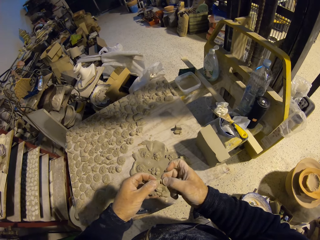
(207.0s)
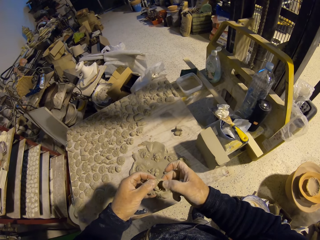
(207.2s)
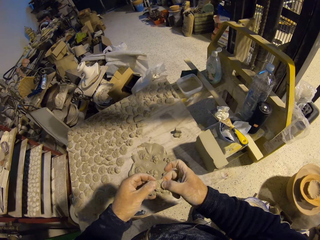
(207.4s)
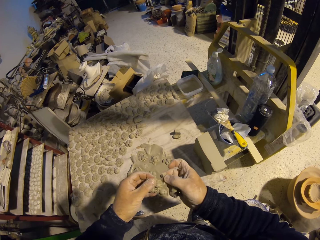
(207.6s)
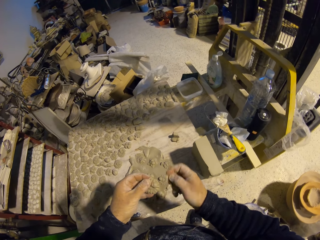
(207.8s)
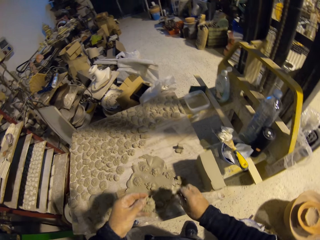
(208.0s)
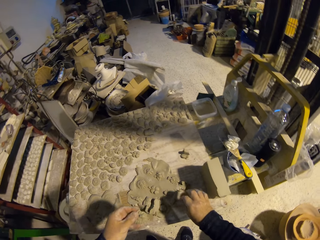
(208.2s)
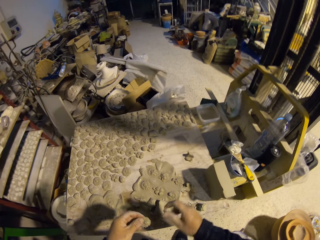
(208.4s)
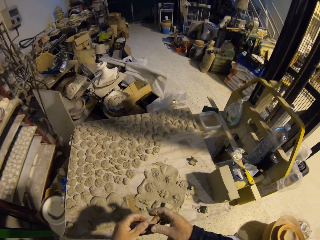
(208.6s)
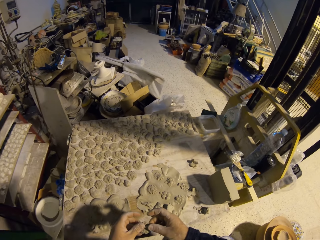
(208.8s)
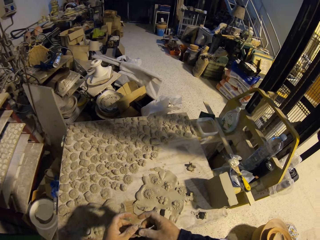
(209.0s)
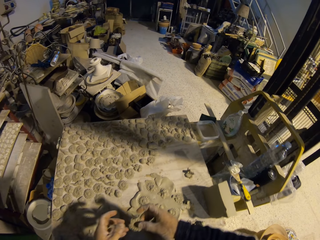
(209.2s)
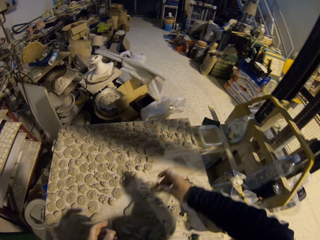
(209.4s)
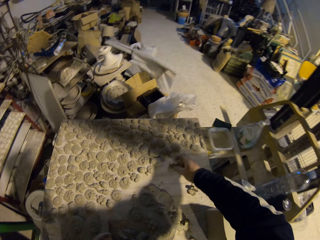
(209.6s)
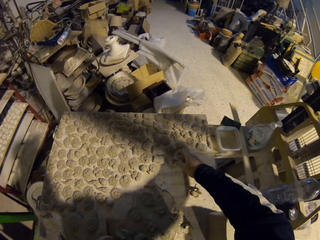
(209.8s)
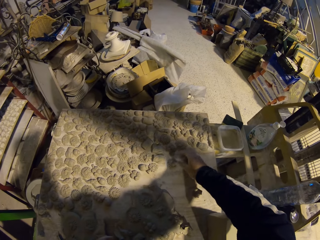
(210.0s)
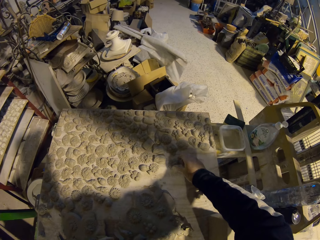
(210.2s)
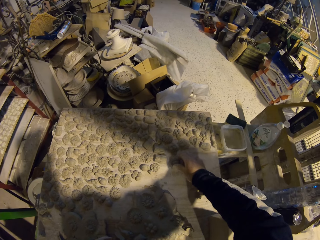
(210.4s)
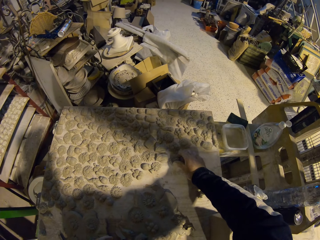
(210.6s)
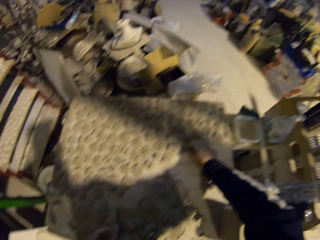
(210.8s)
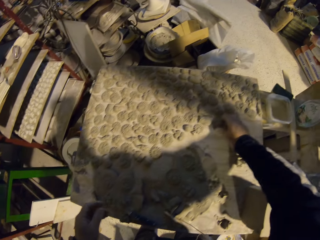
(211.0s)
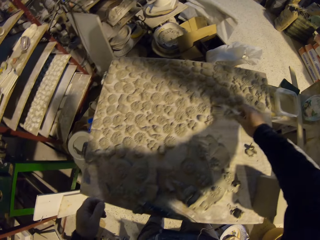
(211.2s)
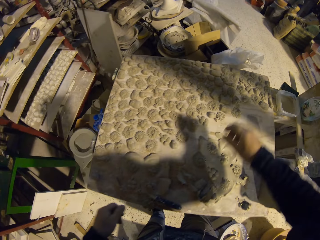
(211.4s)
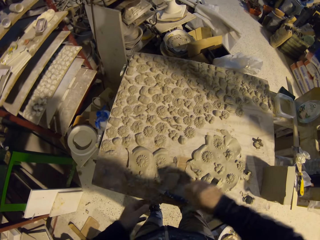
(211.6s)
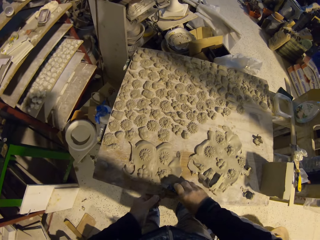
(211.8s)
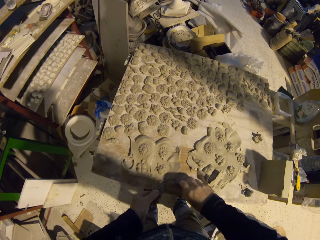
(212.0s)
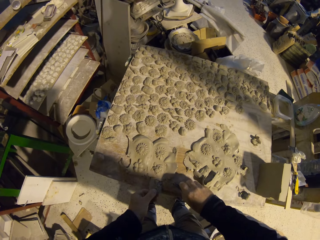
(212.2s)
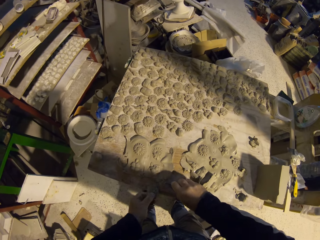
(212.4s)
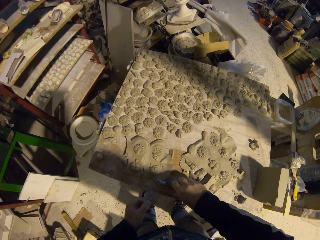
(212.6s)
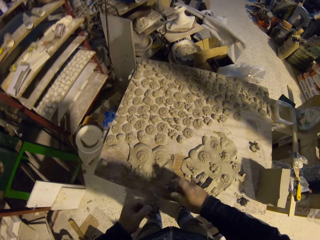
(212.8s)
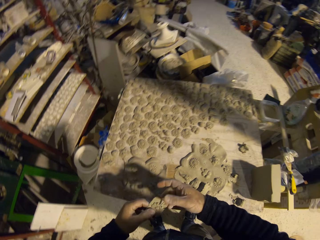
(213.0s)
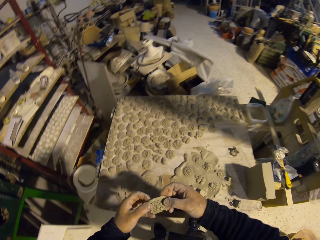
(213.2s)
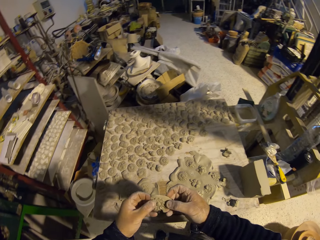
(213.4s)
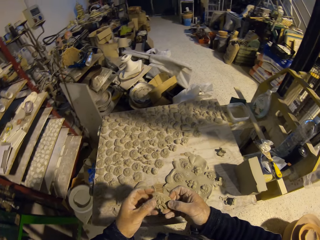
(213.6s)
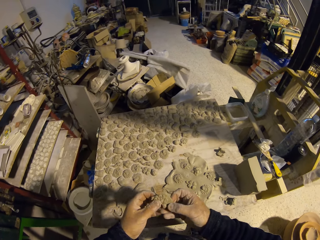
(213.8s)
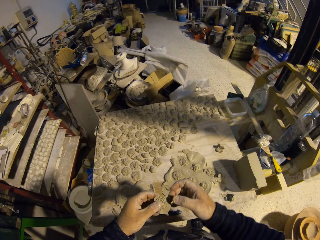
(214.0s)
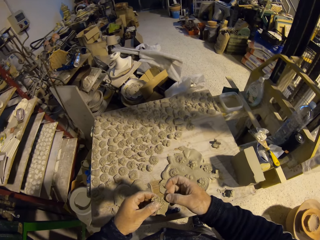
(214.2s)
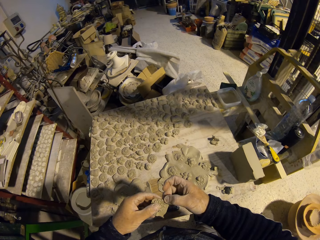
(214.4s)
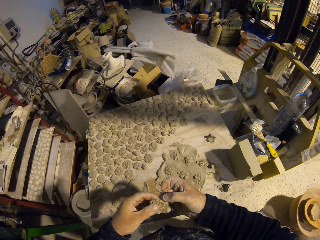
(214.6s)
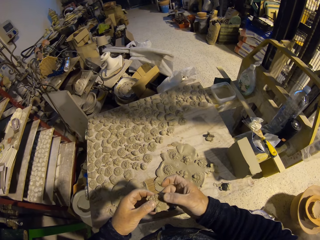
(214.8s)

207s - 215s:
The camera wearer puts the decorated model on the table. They move their hands. They move their hands again. They pick the knife from the table and drop the knife. They put the model on the table. They pick the clay from the table. They remove a part of the clay from the clay.

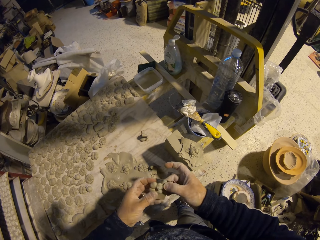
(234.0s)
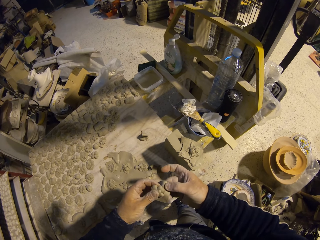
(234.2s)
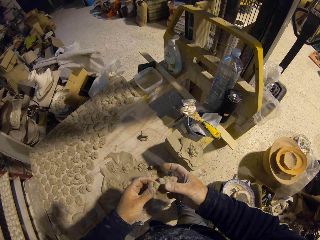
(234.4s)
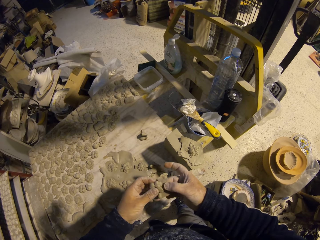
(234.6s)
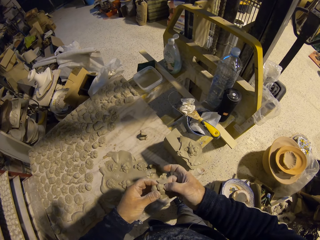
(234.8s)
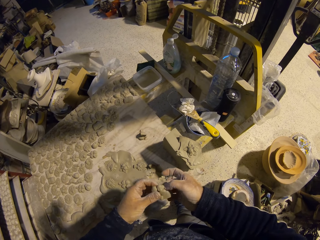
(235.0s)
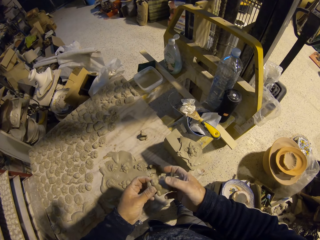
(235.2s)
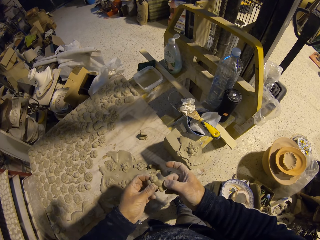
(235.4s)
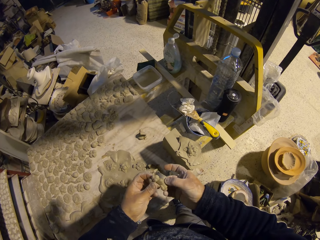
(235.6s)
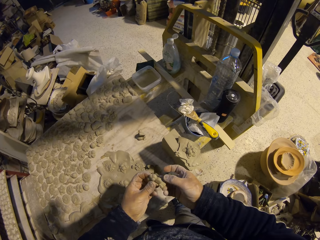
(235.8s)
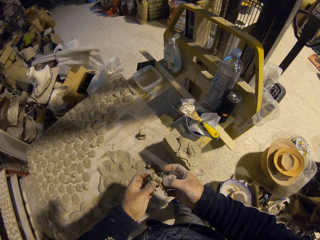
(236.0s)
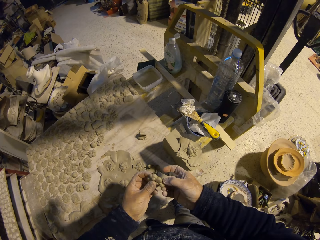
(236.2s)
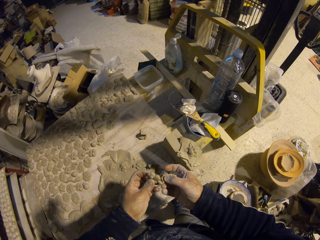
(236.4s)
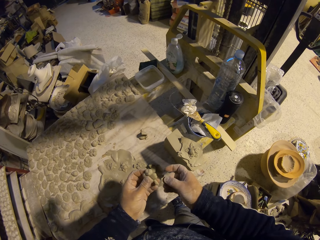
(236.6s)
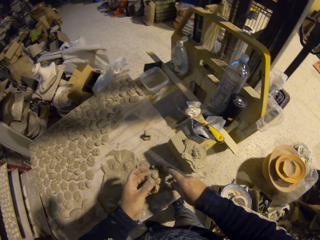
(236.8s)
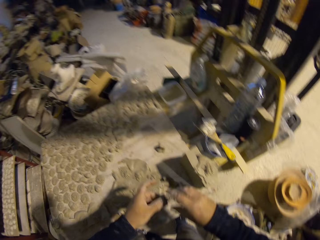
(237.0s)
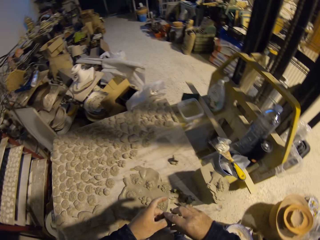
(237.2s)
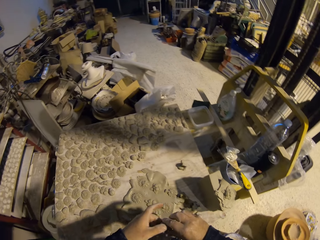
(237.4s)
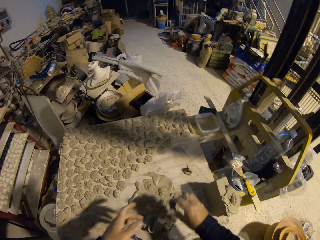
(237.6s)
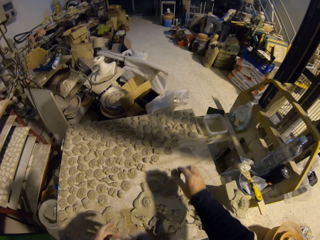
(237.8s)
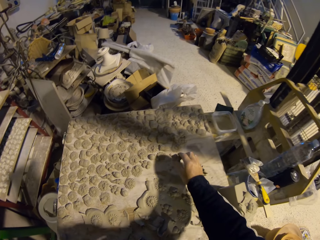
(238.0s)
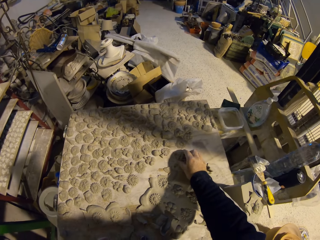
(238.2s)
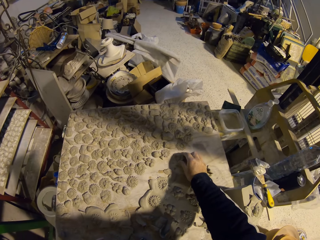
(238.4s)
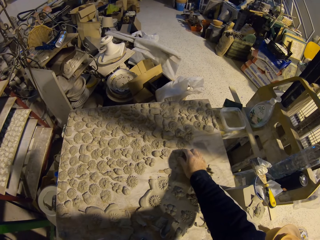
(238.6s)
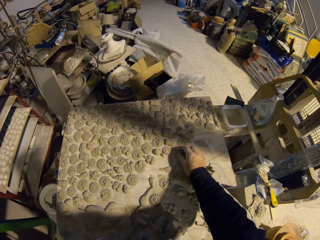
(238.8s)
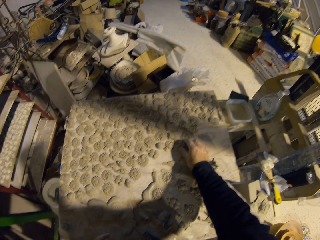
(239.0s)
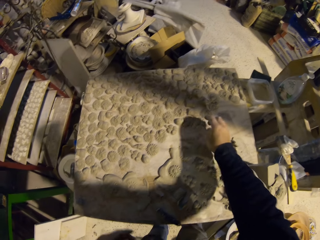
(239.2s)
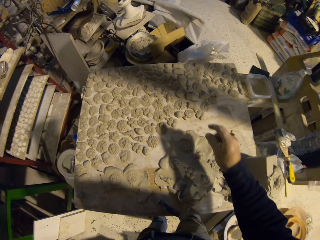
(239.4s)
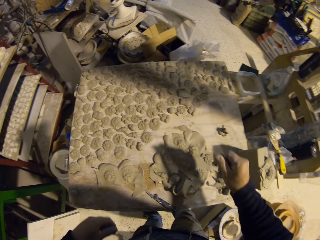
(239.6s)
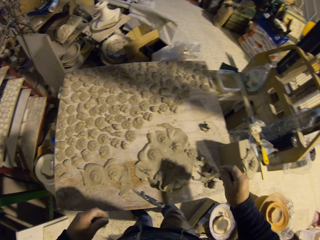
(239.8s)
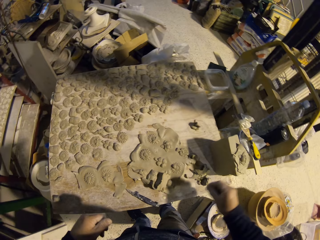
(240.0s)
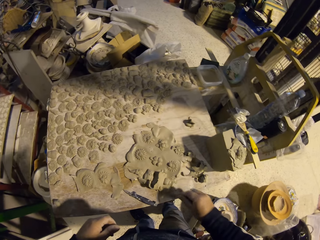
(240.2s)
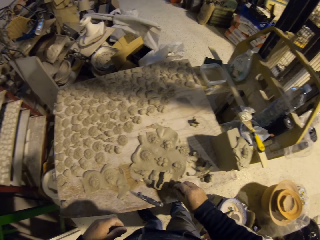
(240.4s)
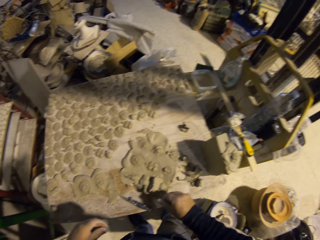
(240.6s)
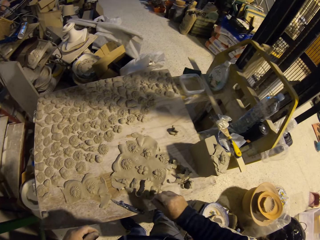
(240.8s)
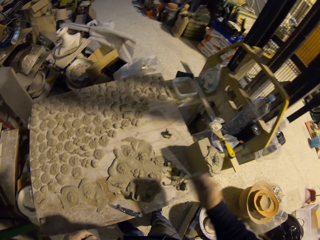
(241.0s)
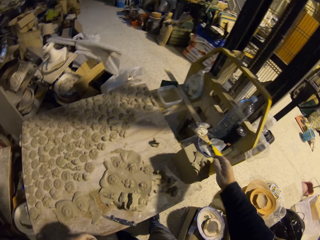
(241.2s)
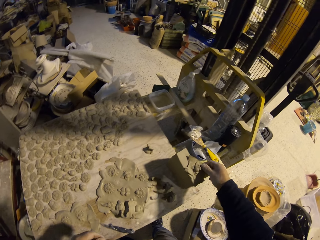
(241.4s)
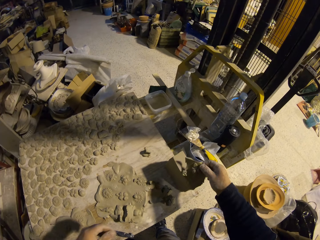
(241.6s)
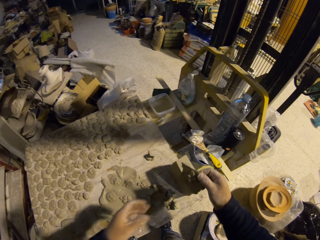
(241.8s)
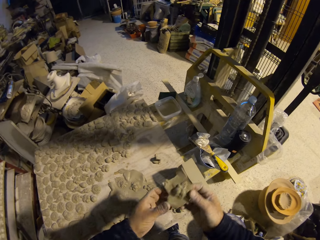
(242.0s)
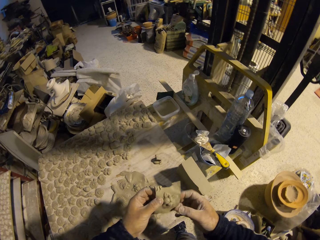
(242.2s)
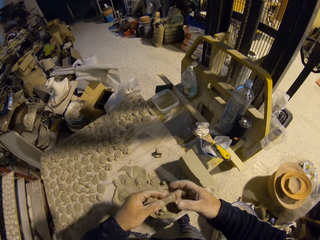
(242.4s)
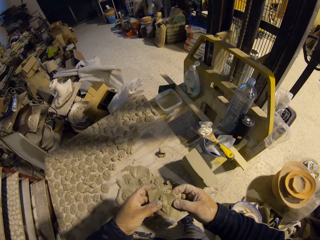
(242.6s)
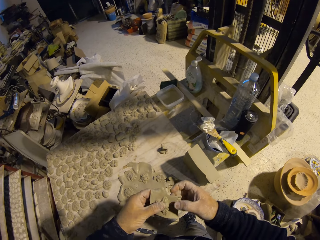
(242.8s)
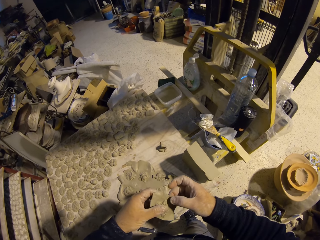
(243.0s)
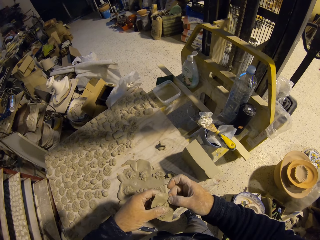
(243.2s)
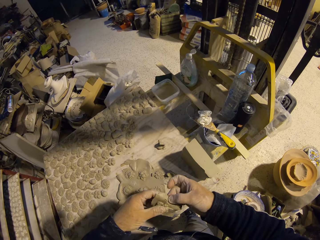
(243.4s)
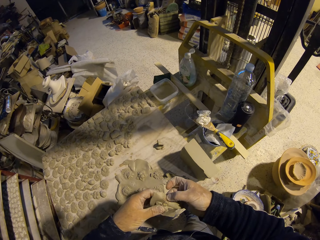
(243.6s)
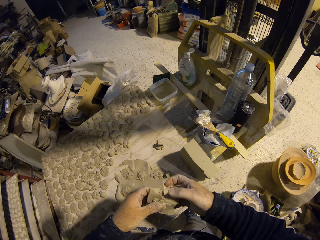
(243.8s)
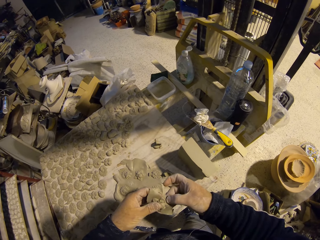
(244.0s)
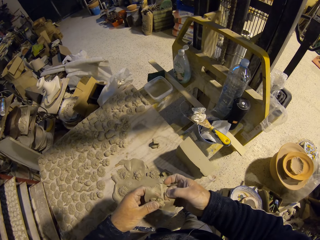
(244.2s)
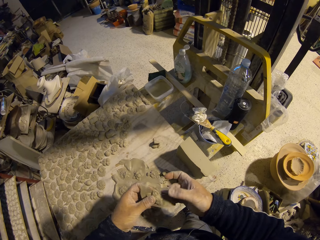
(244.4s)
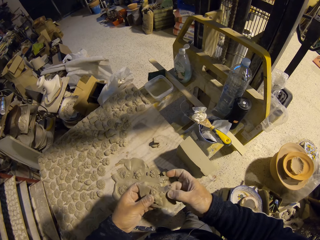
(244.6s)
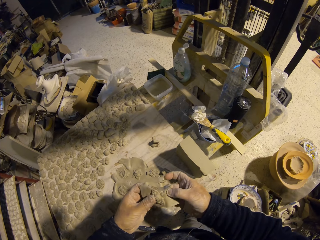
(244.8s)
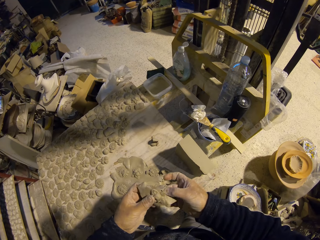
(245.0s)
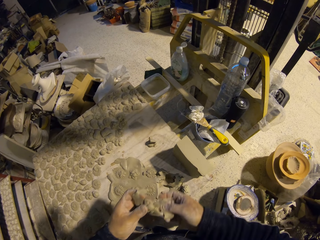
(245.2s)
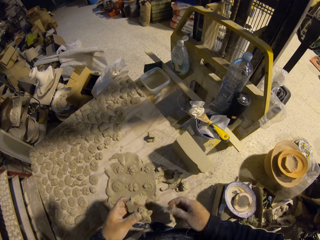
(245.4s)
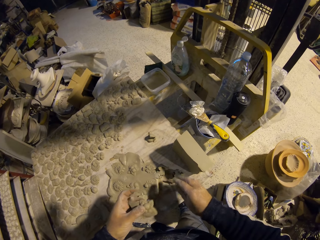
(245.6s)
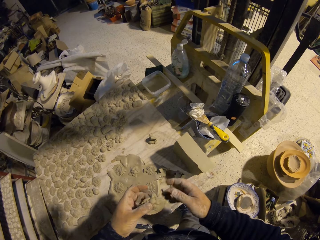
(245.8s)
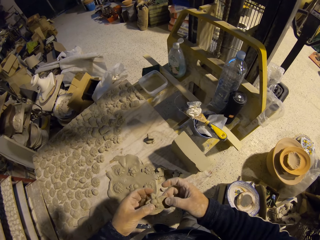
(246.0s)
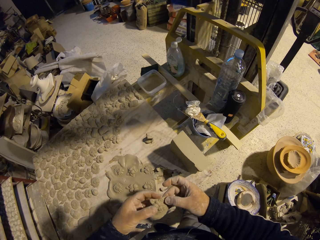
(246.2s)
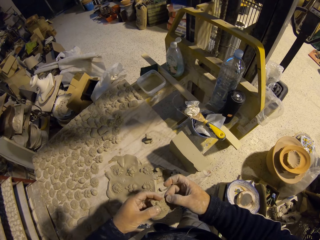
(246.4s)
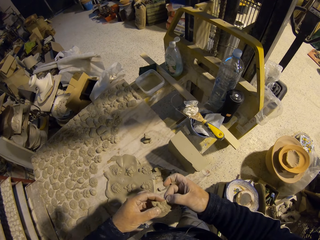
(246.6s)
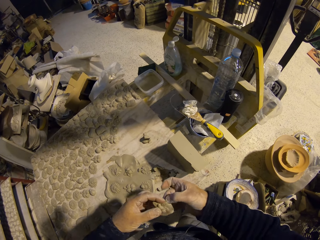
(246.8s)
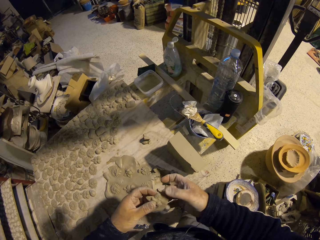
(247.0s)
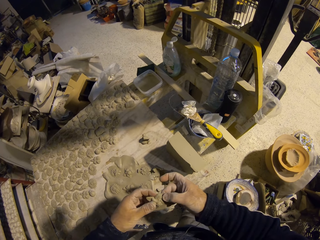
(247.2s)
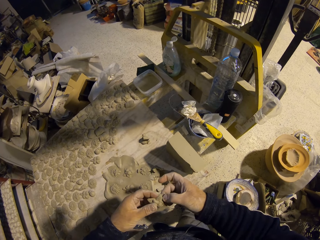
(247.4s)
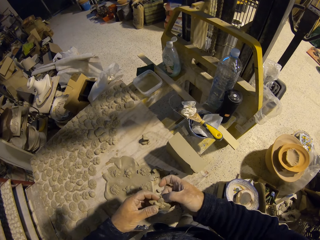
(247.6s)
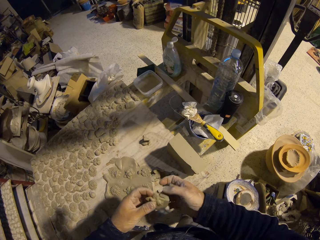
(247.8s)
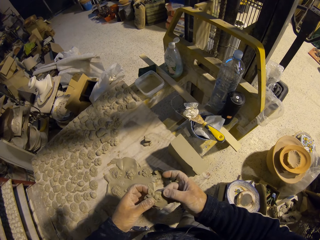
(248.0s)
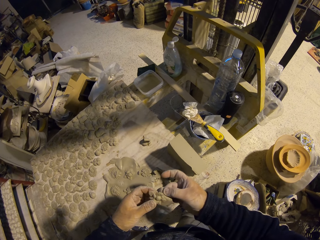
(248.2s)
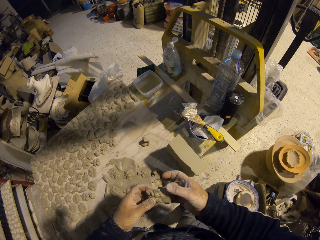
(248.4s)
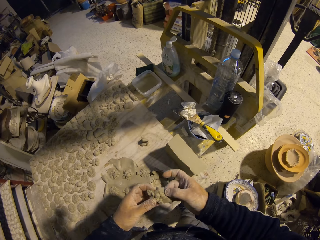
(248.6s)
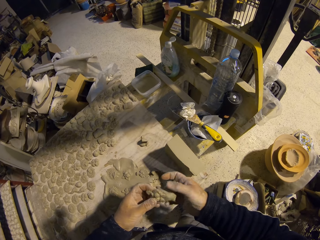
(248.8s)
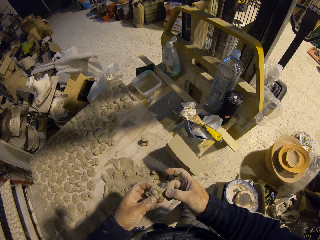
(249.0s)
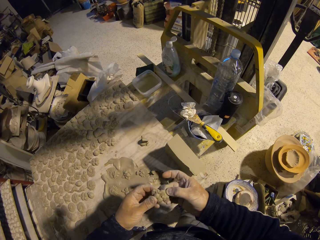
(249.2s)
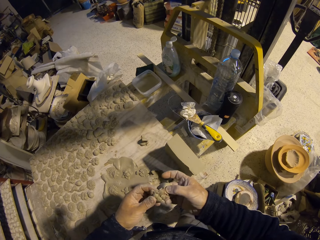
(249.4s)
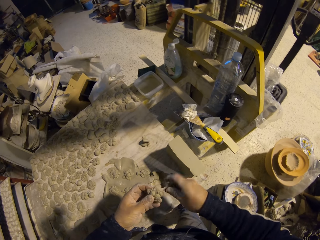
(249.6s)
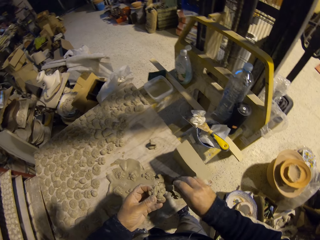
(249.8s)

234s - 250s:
The camera wearer throws the piece of clay on the table. They put the model down. They put the decorated model on the table. They move their hand. They pick the clay from the table. They hold the clay with two hands. They remove a part of the clay from the clay. They throw the piece of clay on the table. They remove a part of the clay from the clay. They throw the piece of clay on the table.
